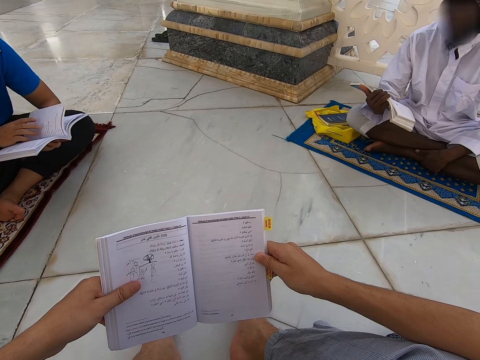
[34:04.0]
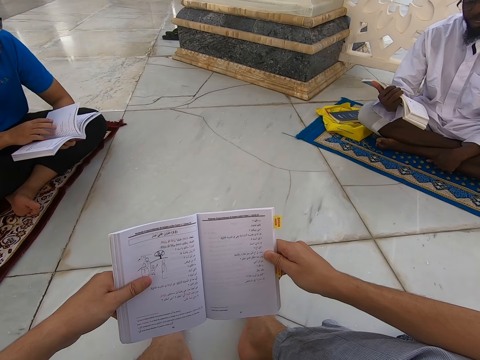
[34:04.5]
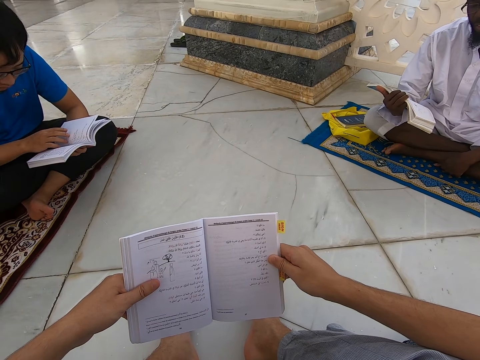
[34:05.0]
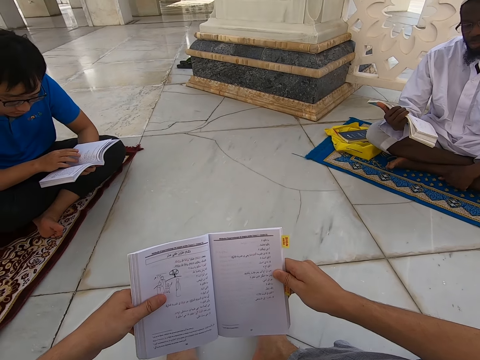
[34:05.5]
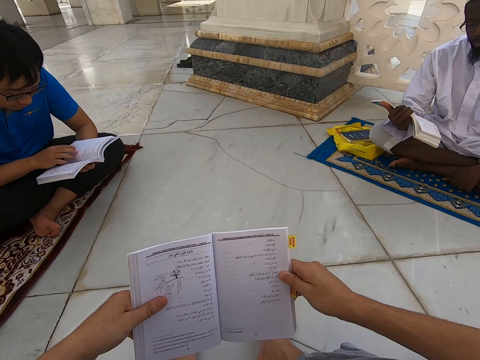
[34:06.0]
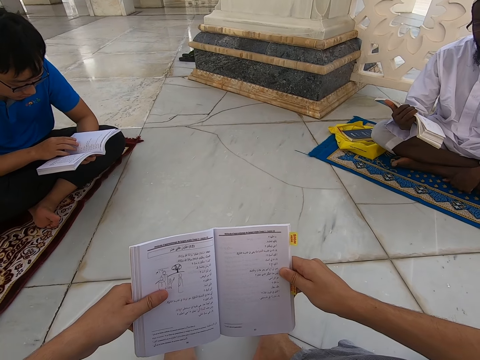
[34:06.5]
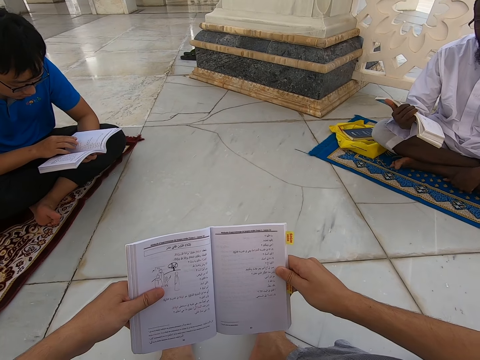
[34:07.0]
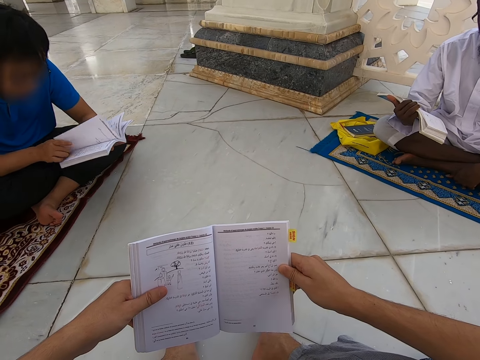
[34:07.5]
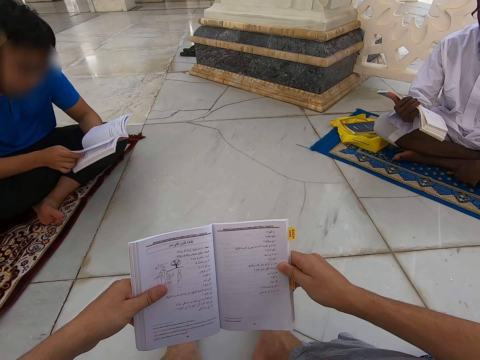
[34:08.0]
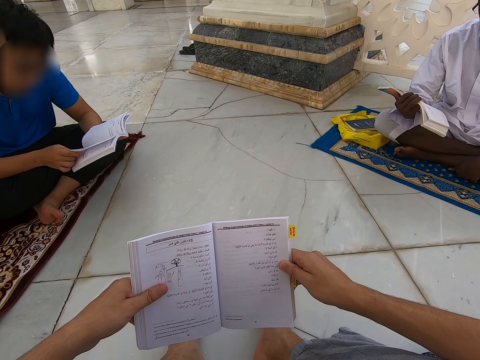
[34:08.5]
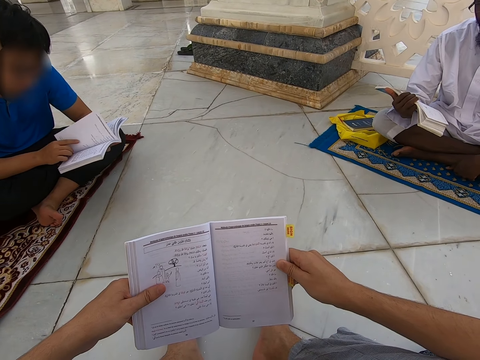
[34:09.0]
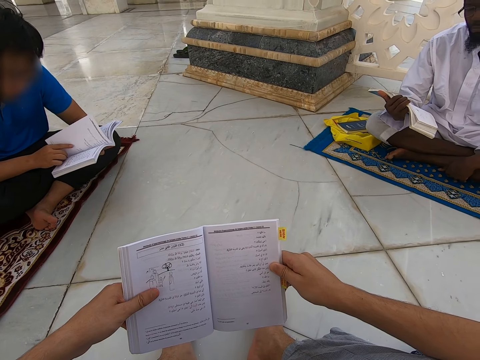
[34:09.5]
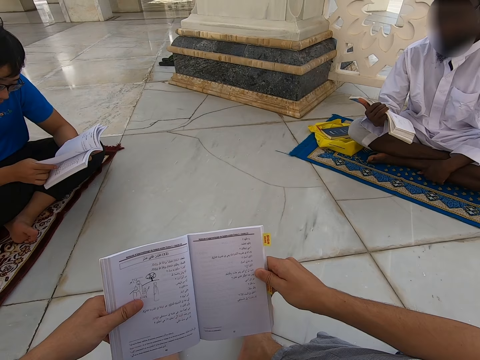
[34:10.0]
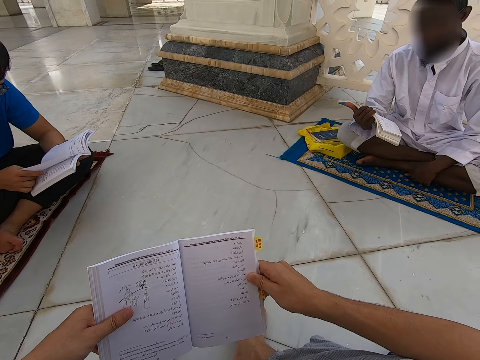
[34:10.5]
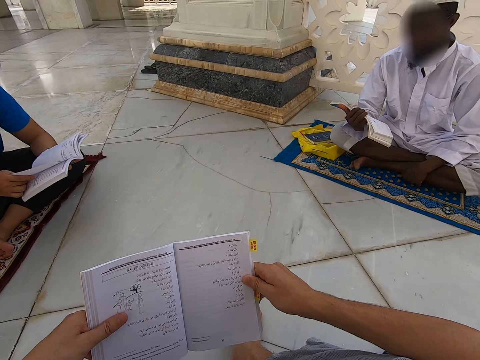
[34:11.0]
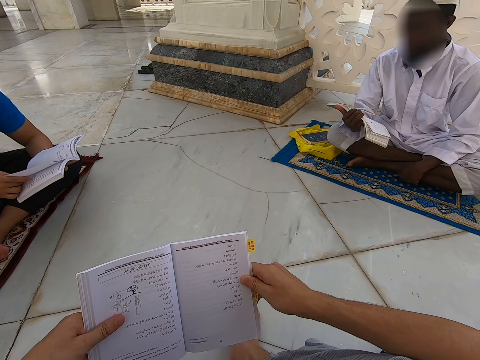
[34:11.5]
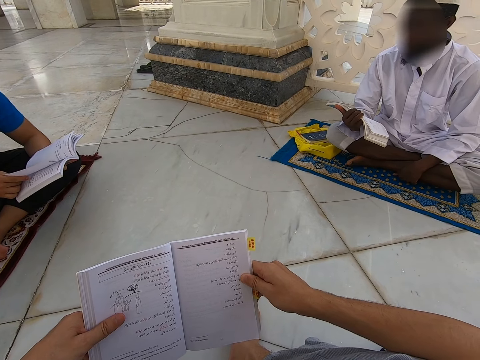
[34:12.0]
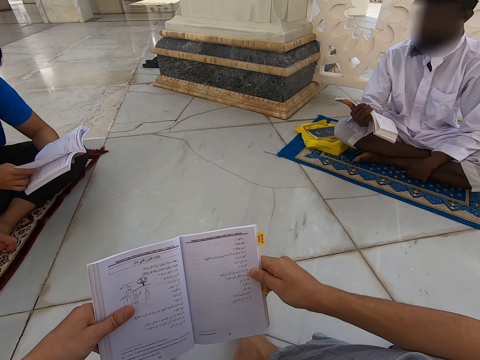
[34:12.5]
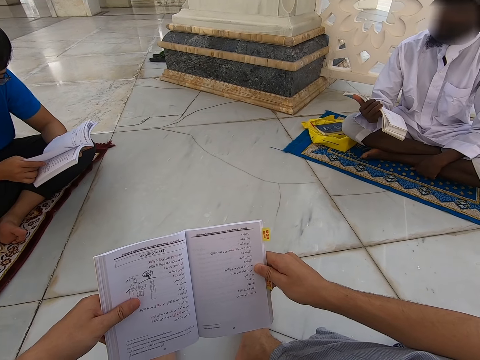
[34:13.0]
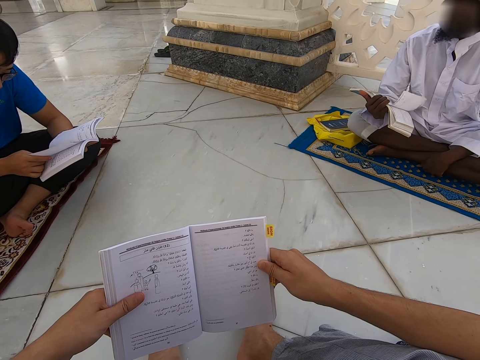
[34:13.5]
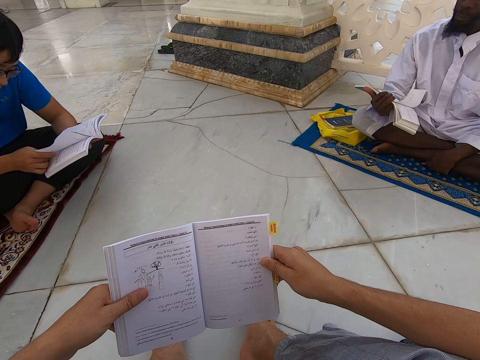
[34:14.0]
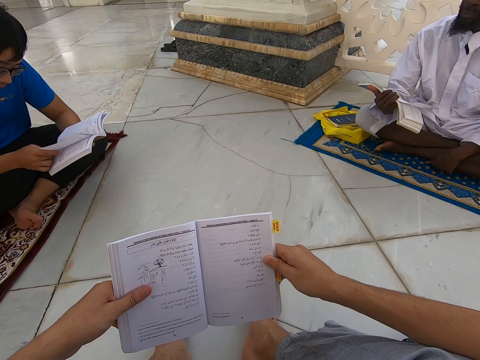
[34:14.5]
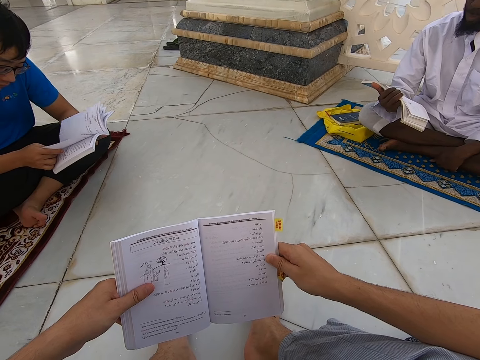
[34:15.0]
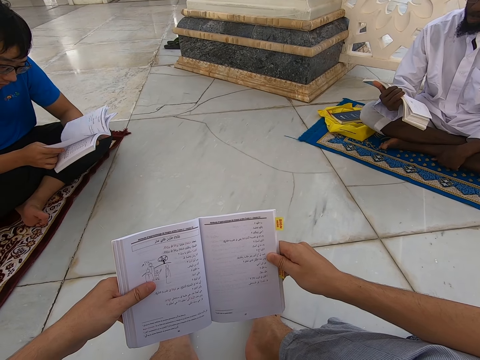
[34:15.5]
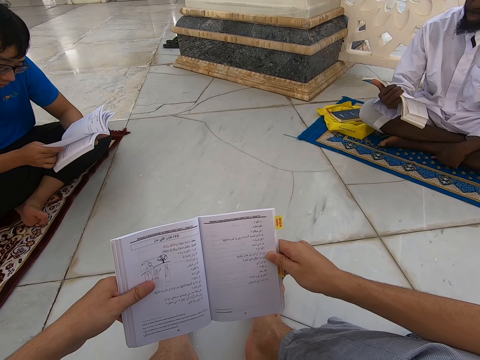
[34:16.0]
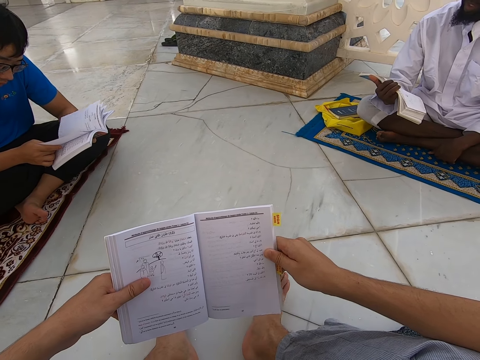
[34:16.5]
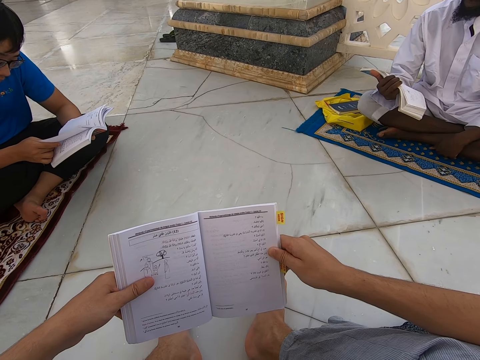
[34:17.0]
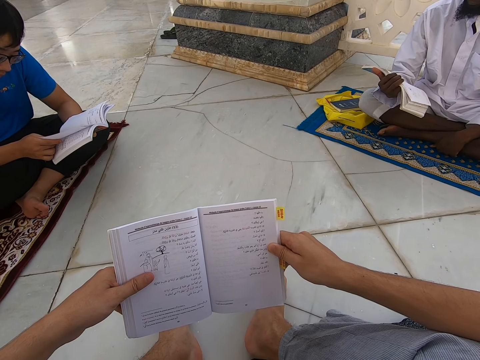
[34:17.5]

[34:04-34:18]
A man peruses a book.

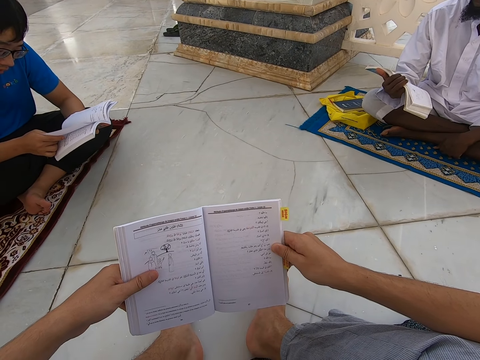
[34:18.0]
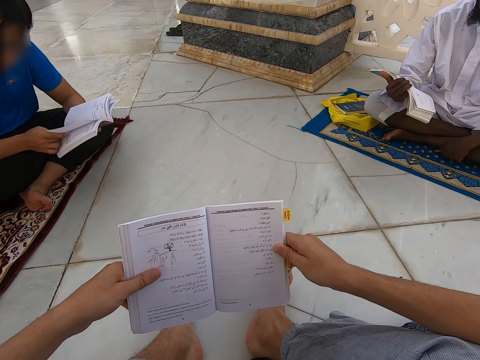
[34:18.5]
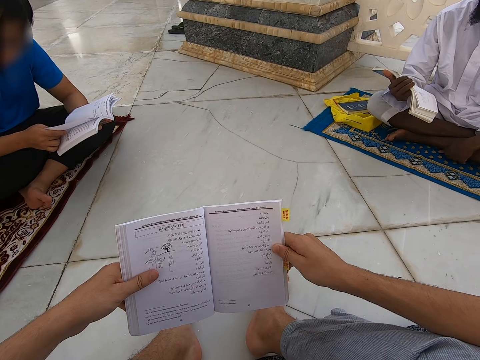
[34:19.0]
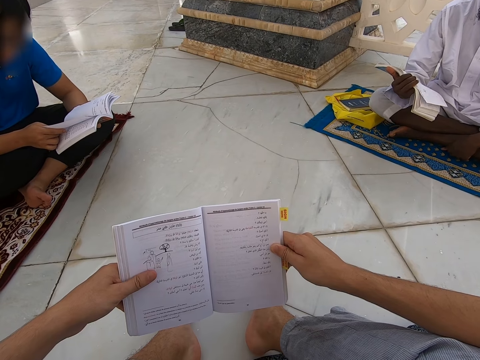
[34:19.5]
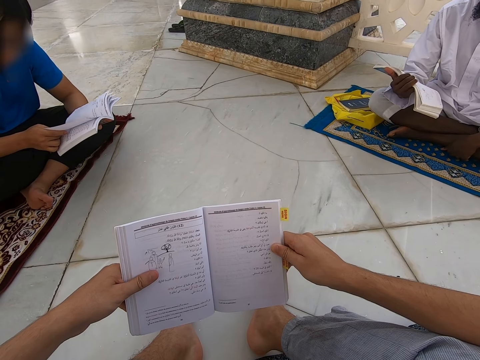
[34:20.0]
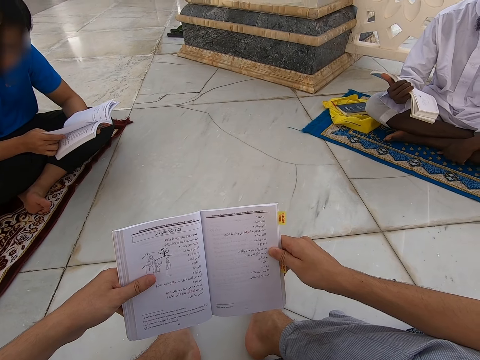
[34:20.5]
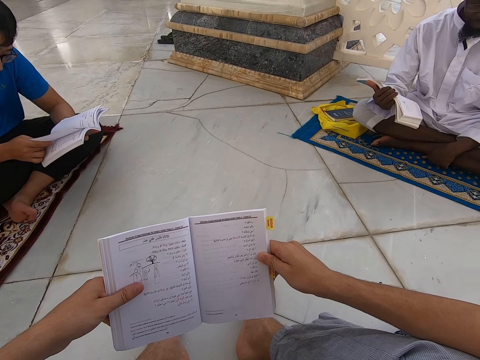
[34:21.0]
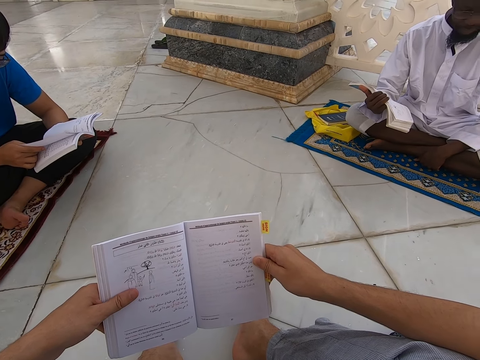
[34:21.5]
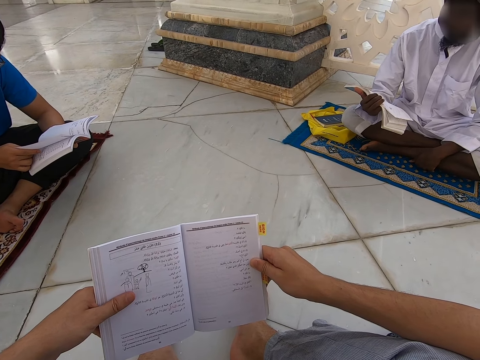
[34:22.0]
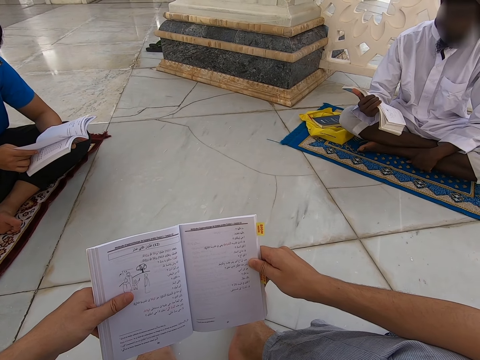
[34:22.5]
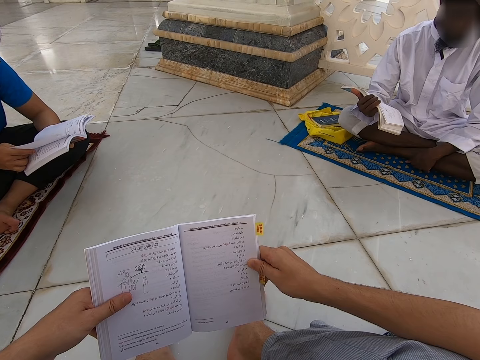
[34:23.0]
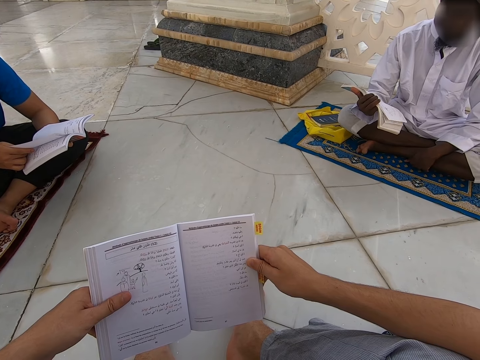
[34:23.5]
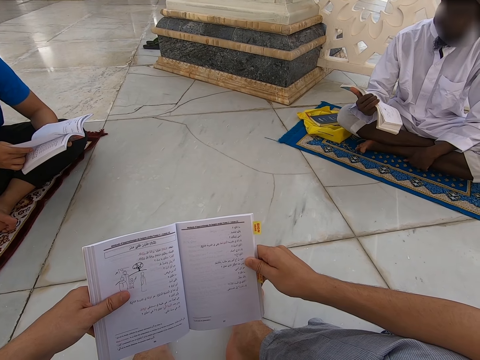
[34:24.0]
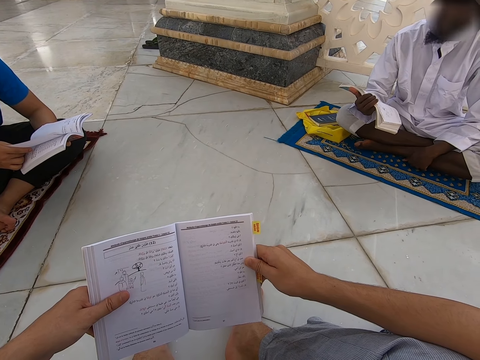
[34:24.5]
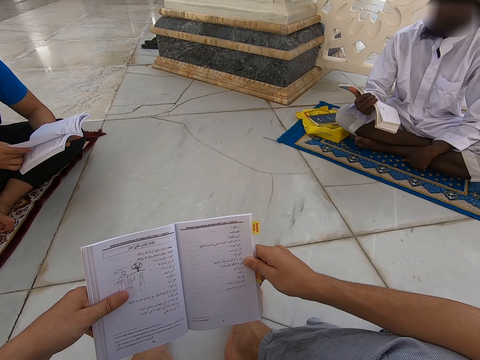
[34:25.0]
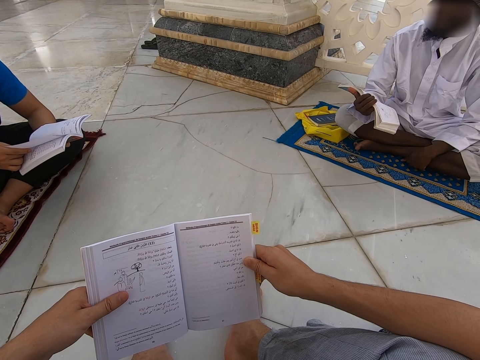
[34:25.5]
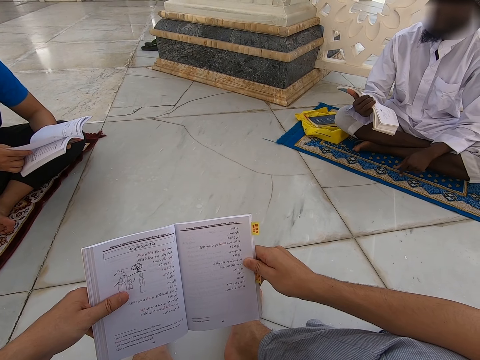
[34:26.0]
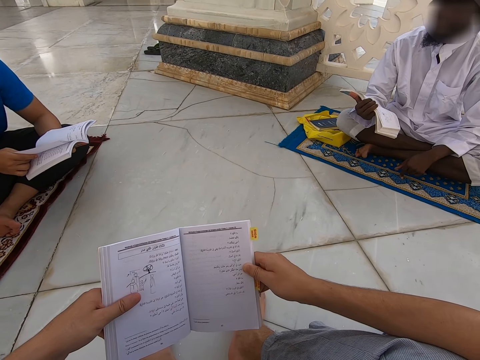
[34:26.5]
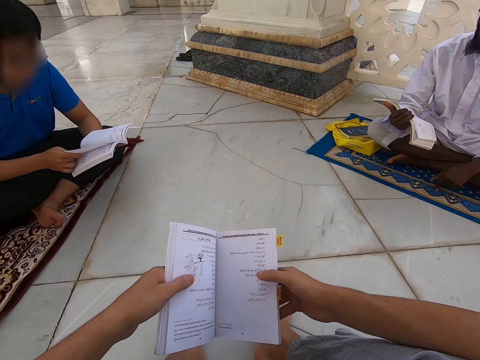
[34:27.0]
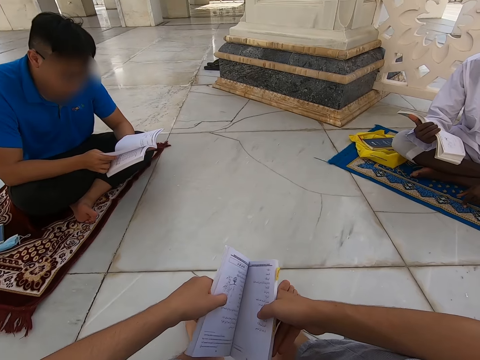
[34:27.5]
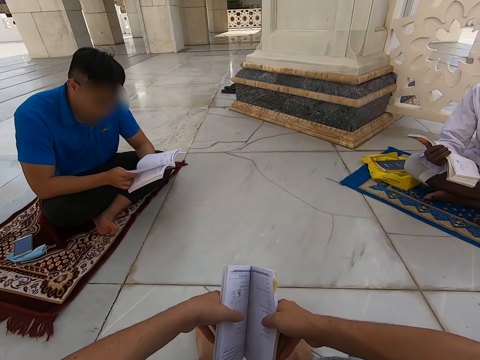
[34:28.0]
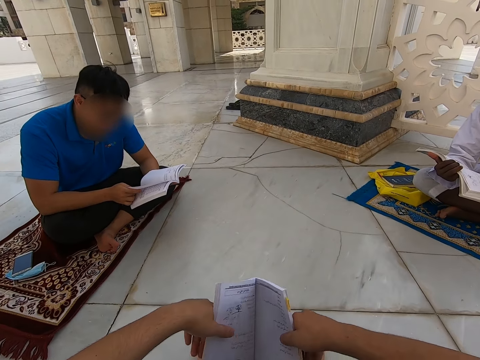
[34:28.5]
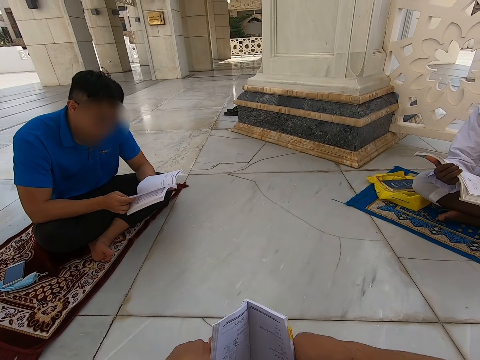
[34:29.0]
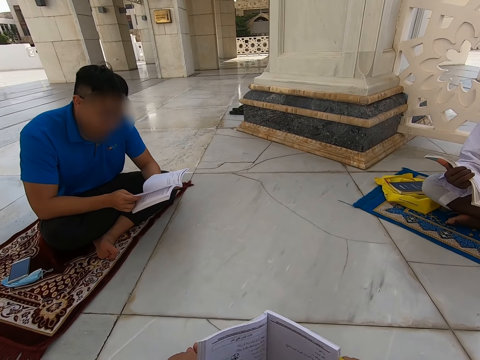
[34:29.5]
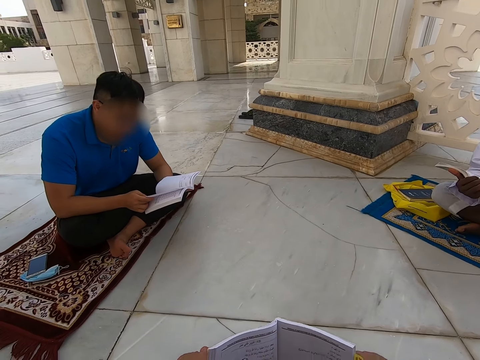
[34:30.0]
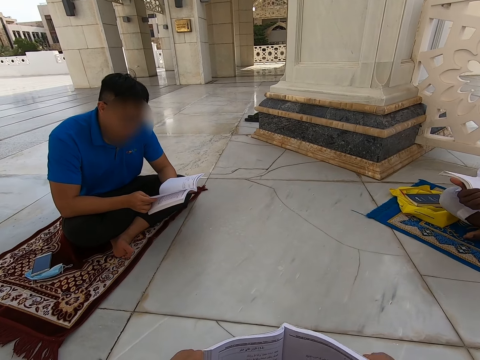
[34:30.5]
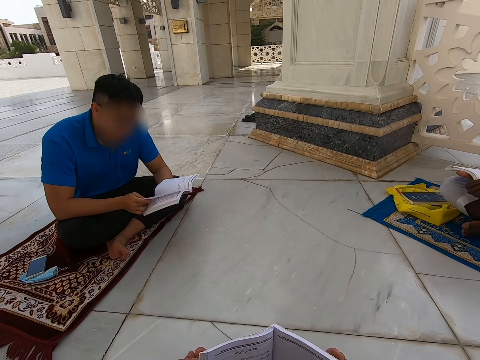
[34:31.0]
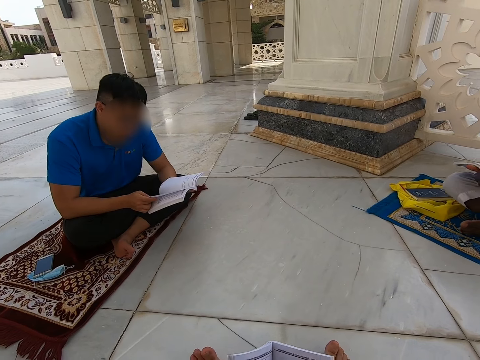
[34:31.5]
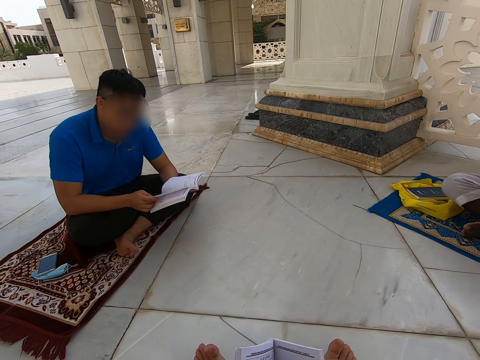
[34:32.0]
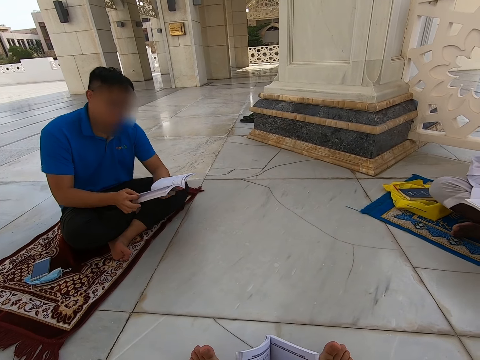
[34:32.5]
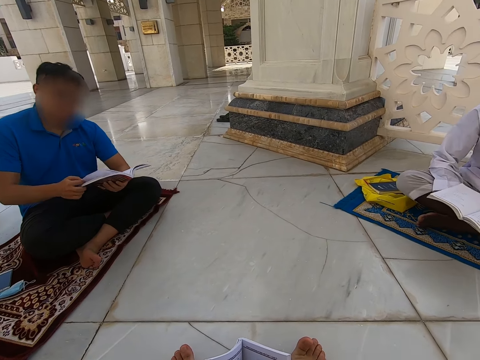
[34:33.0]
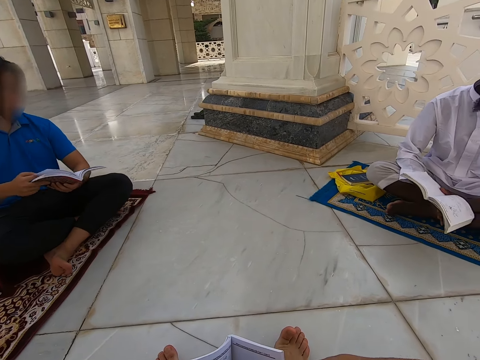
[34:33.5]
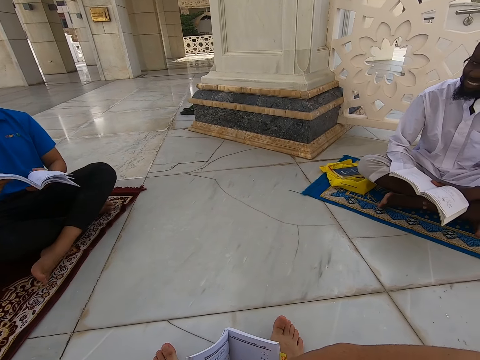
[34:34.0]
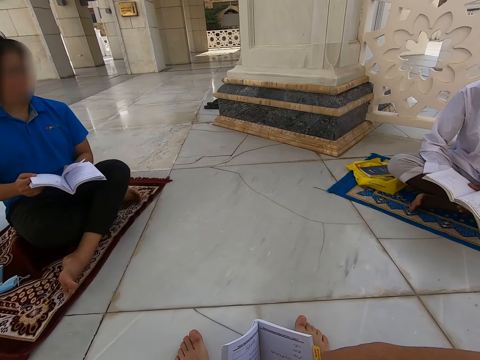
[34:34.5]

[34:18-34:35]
The camera wearer reads a book.
